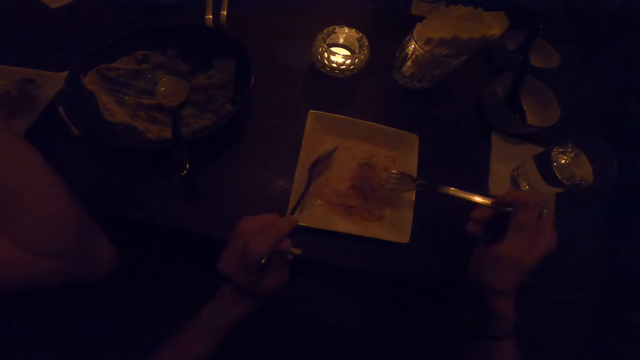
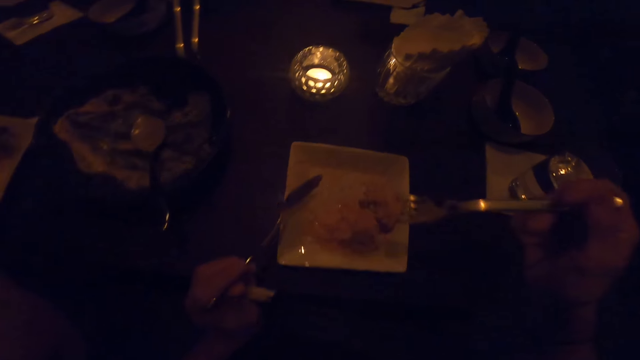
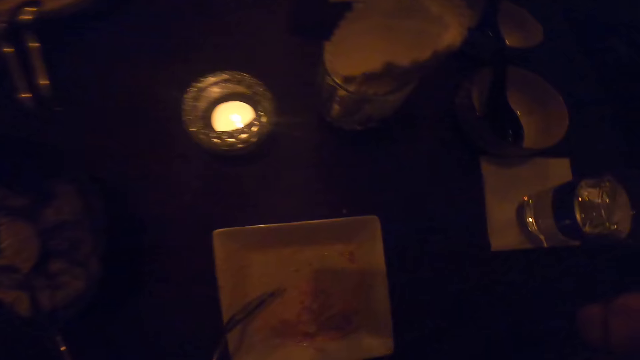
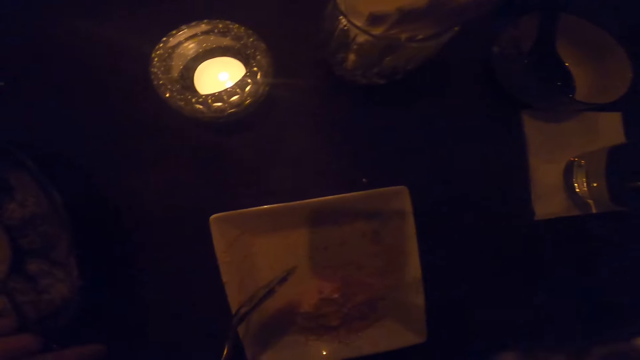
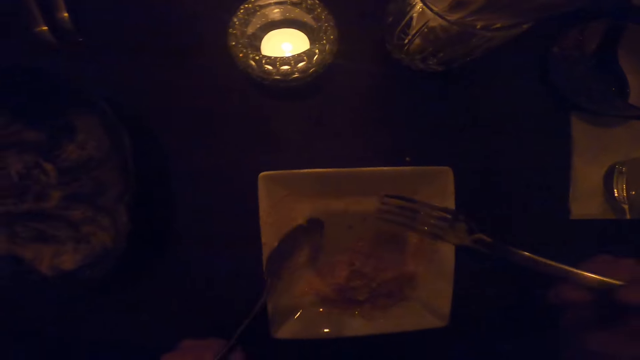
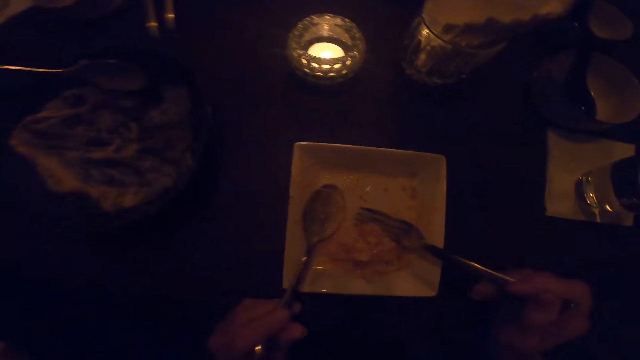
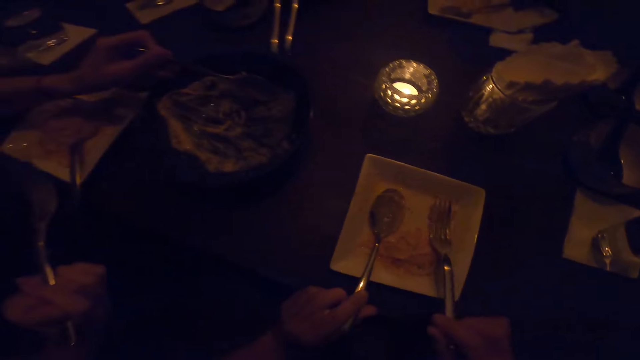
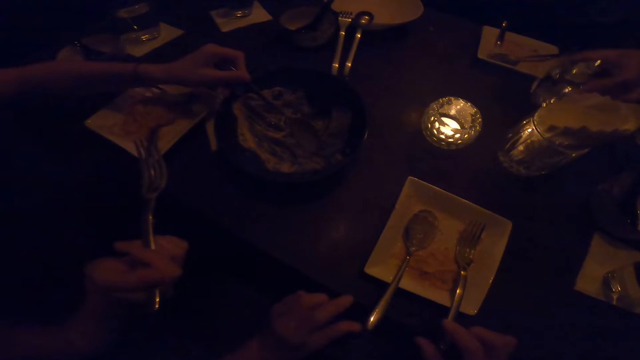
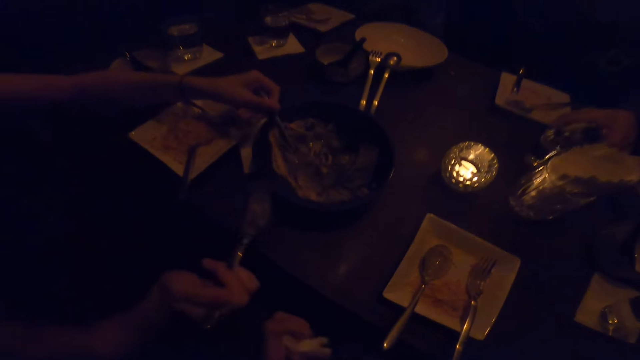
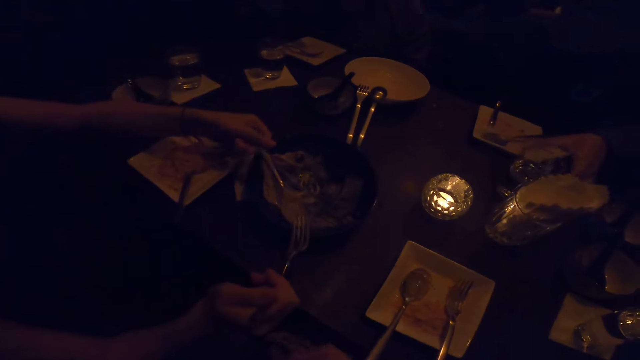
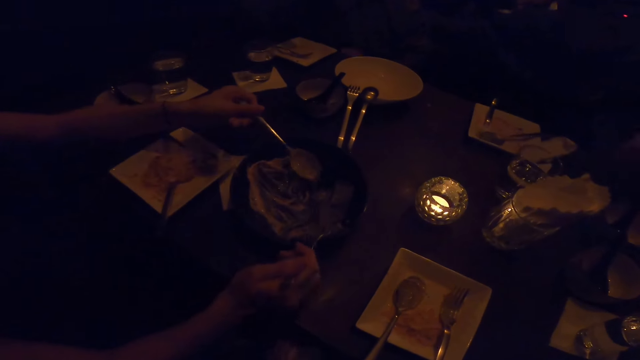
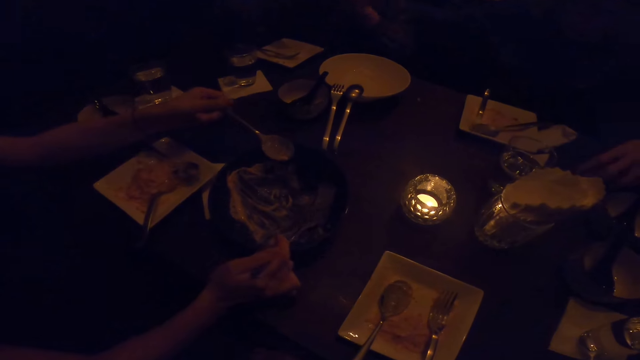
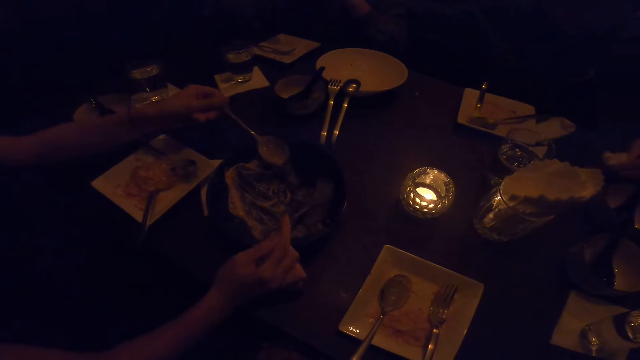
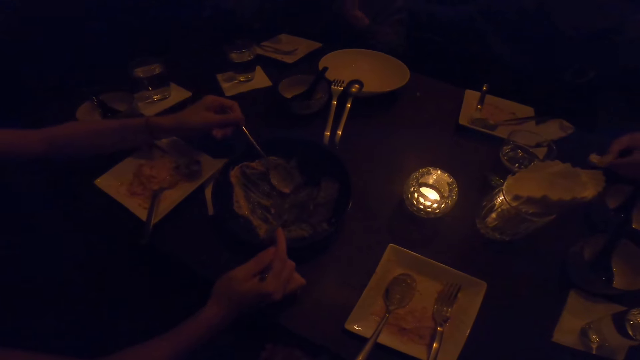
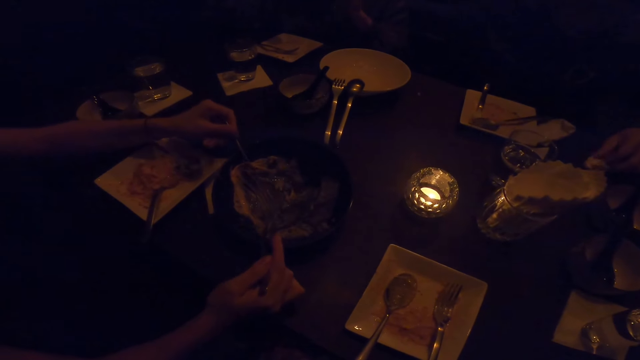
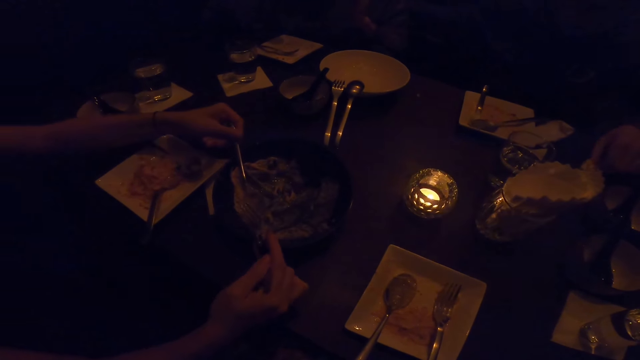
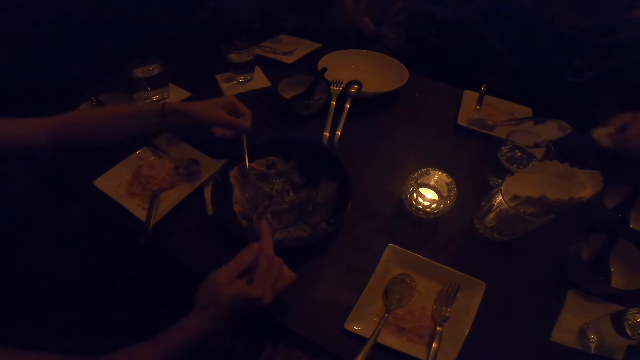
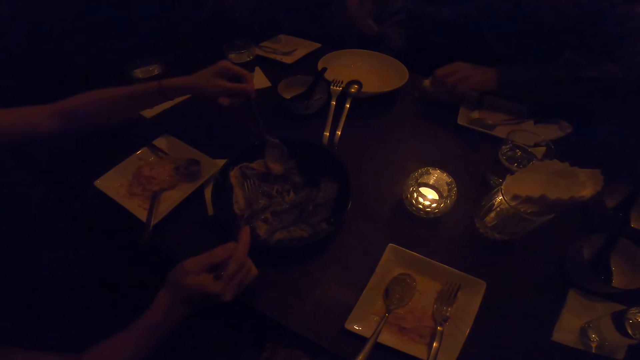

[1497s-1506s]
The camera wearer takes food with the fork in her mouth. She stops eating from the plate on the table. She puts the fork and spoon in the plate.

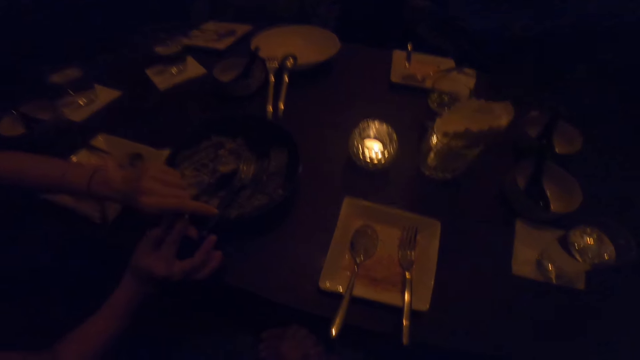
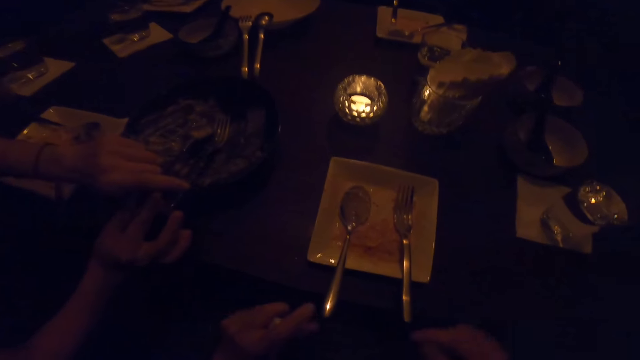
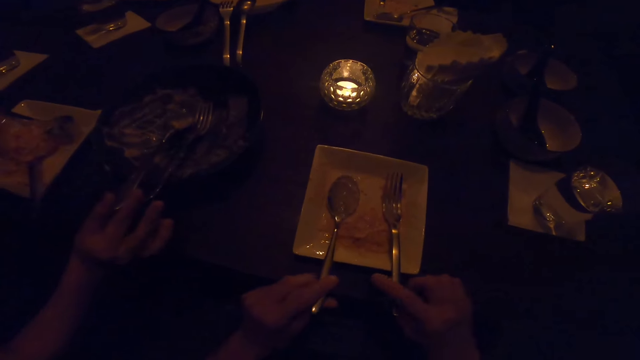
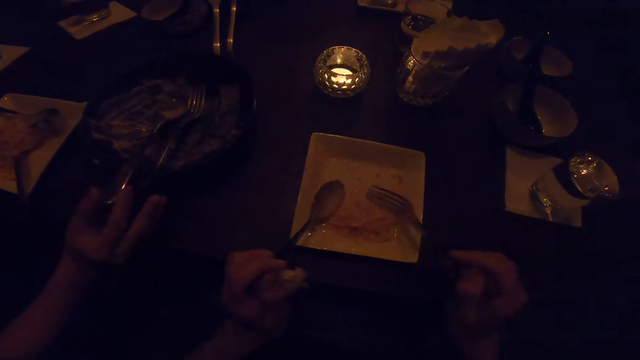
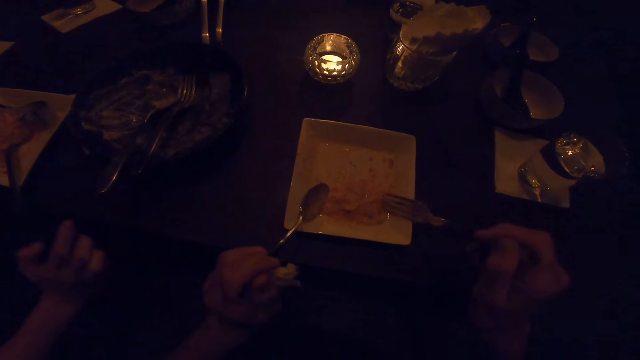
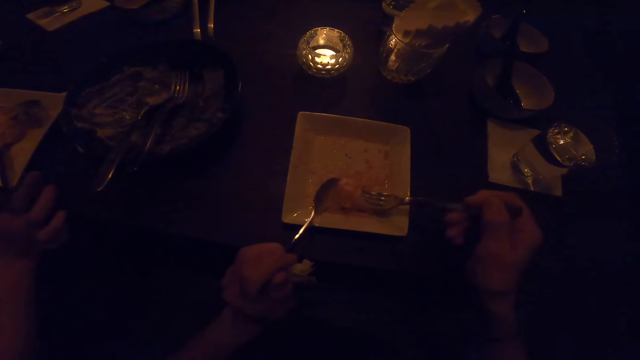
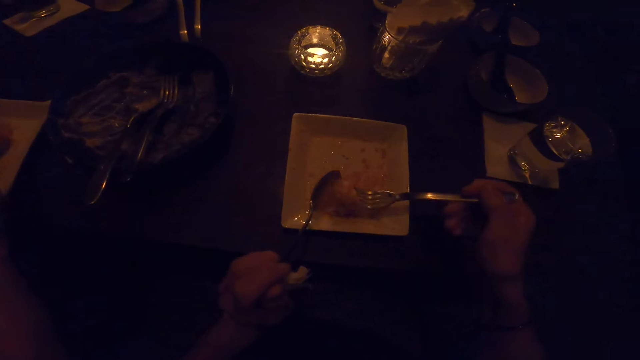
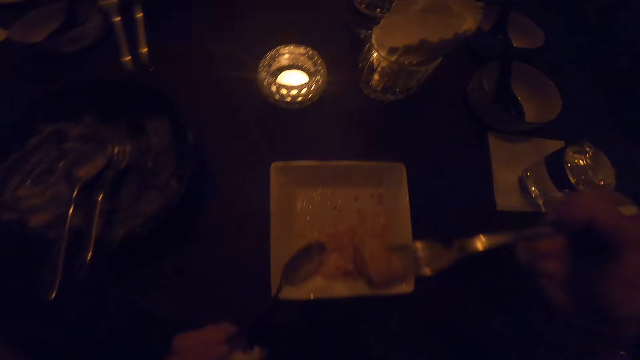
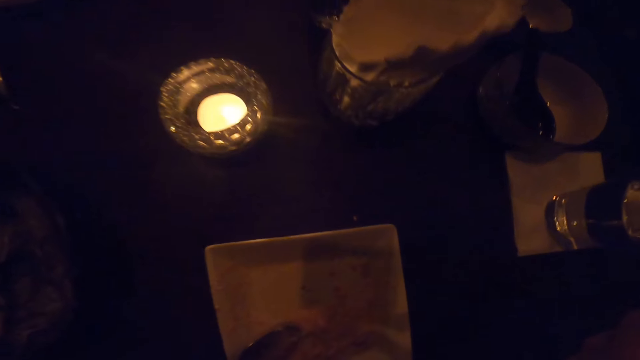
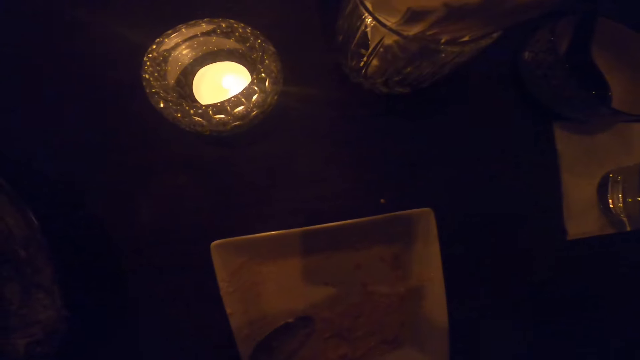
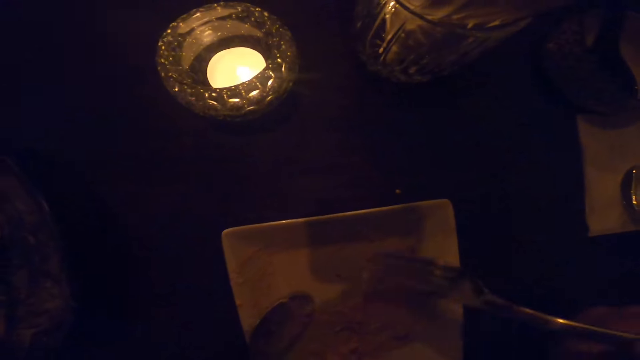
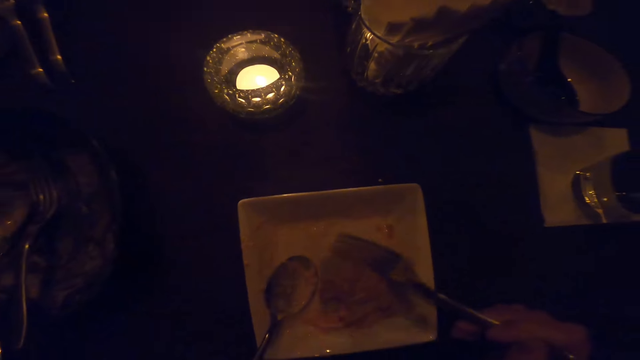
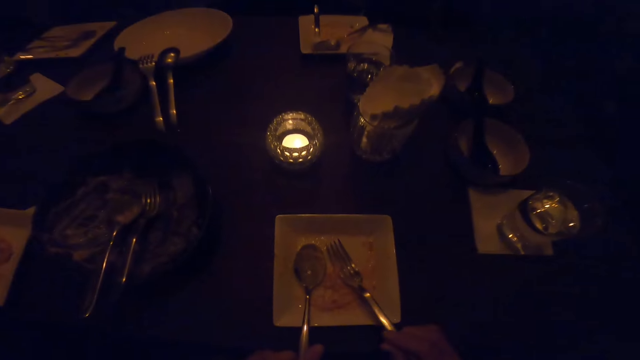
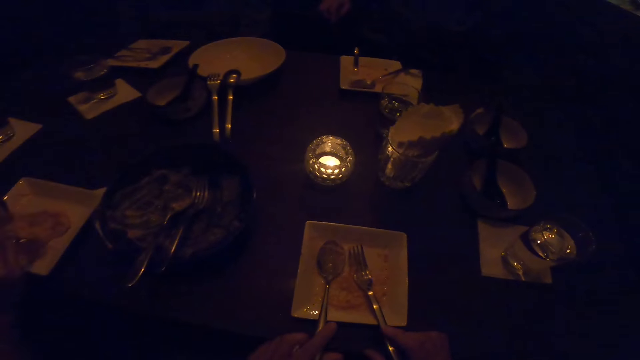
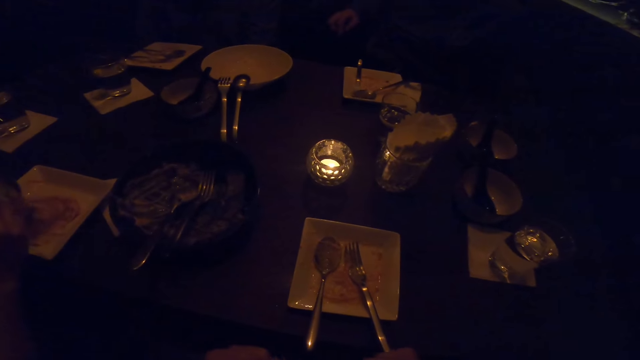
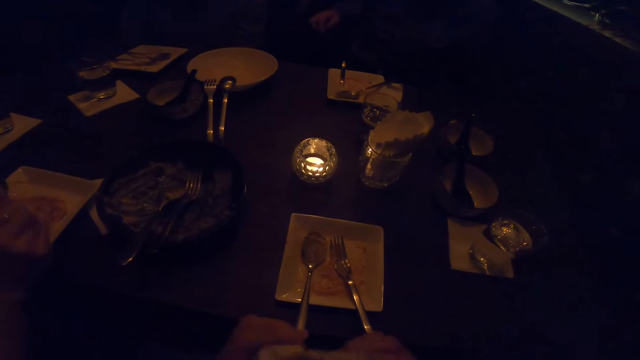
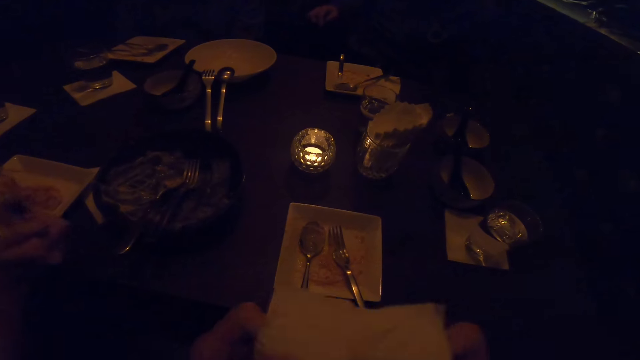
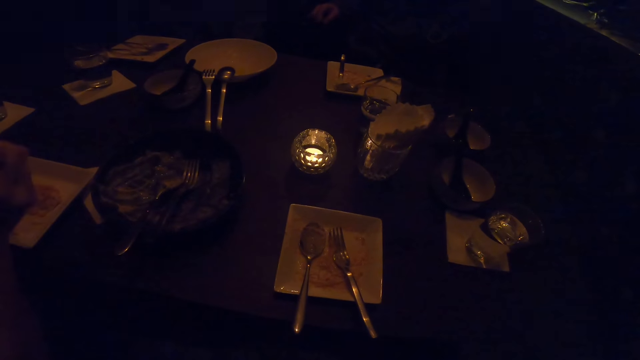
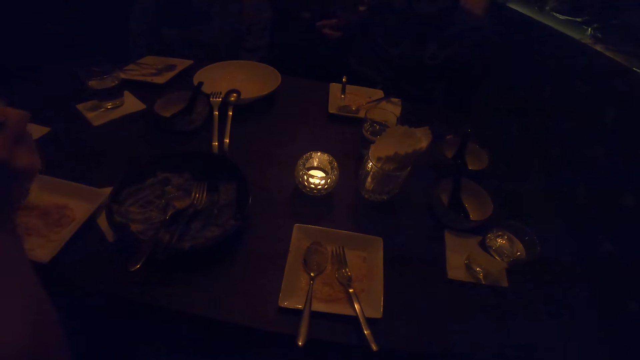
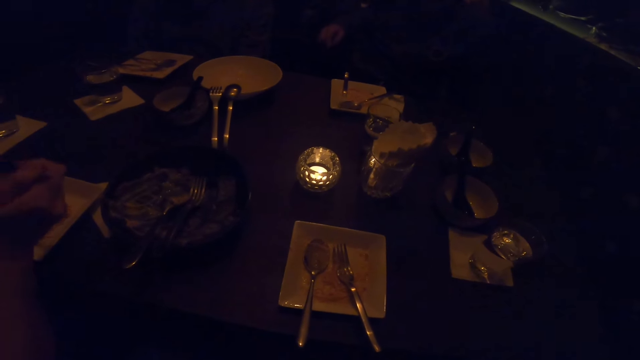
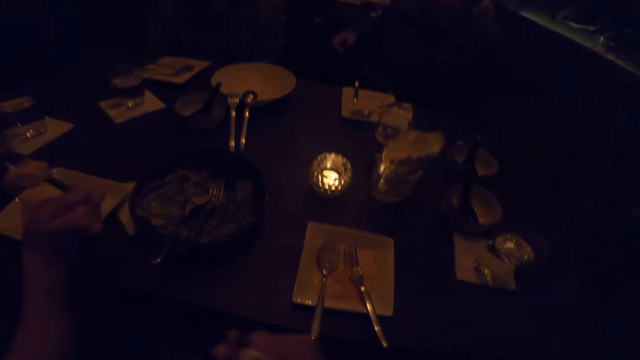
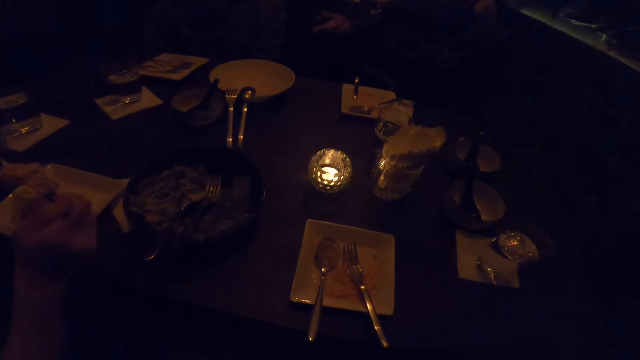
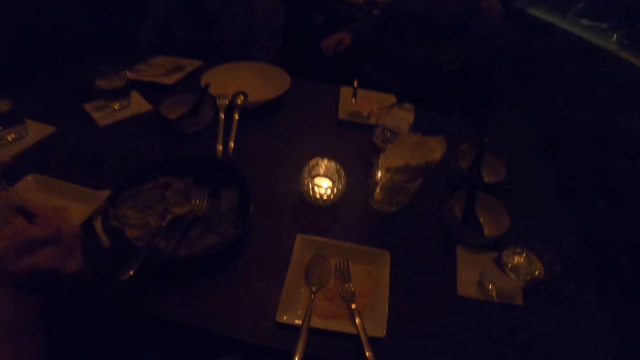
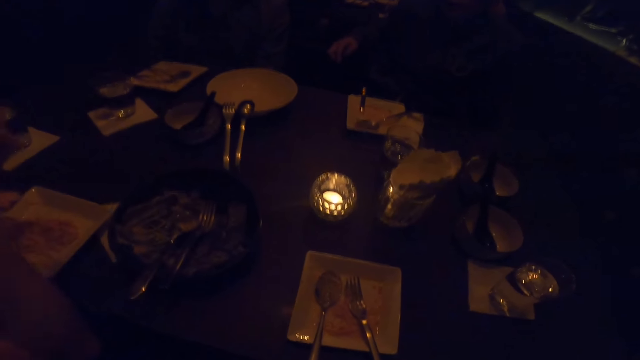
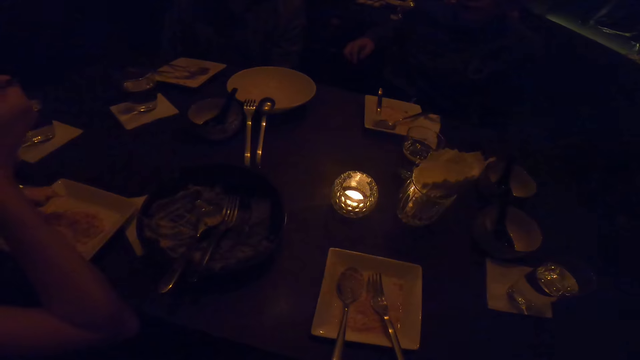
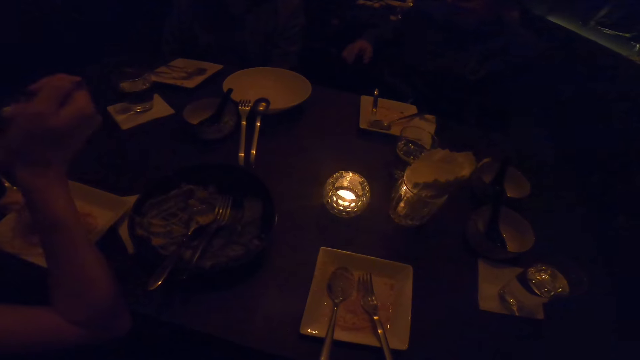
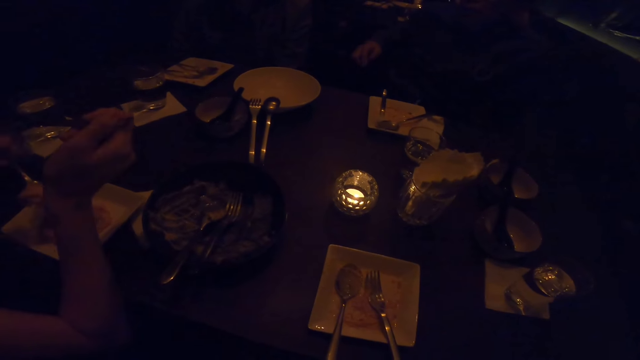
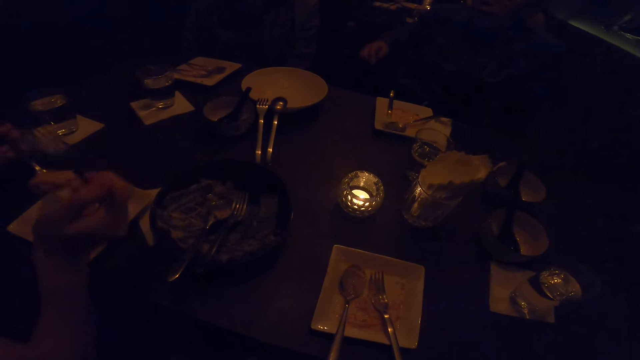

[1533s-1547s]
The camera wearer picks up the fork and spoon. He holds the fork from the plate with his right hand. He holds the spoon from the plate with his left hand. He eats from the plate on the table with the fork in his right hand. He stops eating from the plate on the table. He puts the fork and spoon in the plate.
